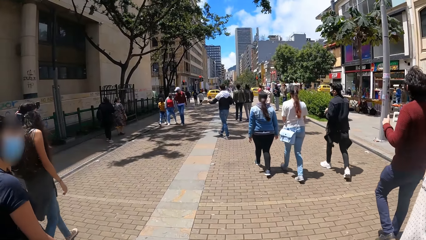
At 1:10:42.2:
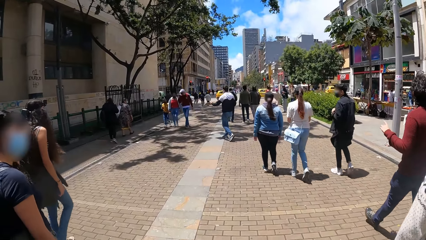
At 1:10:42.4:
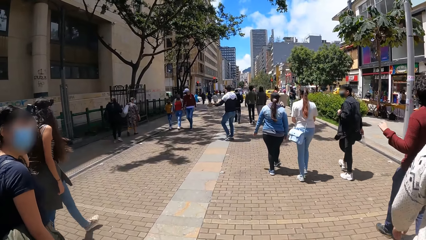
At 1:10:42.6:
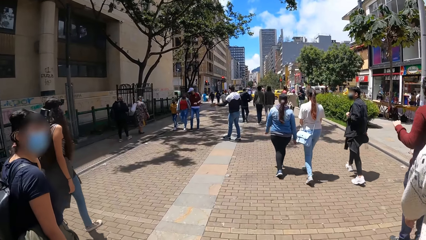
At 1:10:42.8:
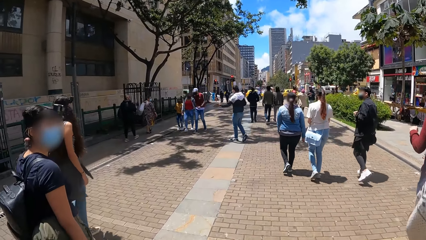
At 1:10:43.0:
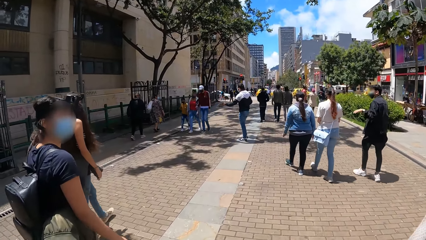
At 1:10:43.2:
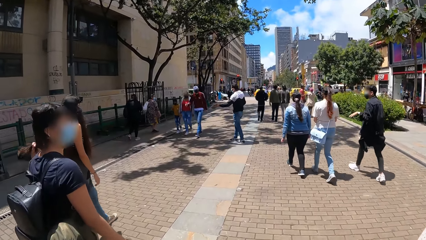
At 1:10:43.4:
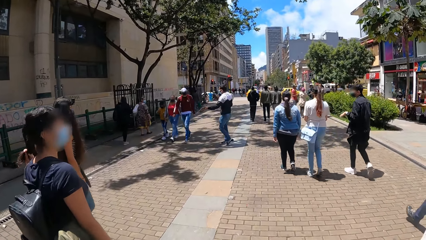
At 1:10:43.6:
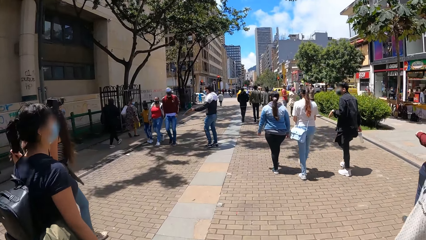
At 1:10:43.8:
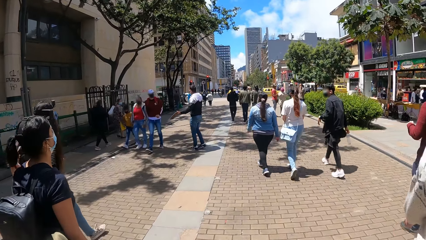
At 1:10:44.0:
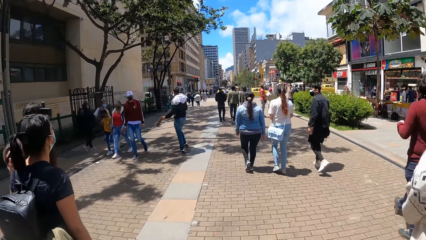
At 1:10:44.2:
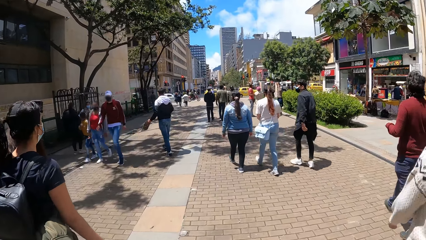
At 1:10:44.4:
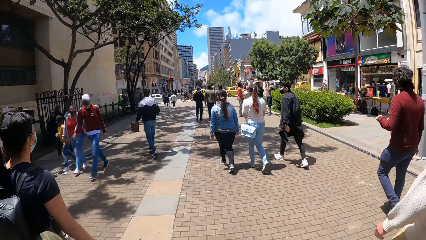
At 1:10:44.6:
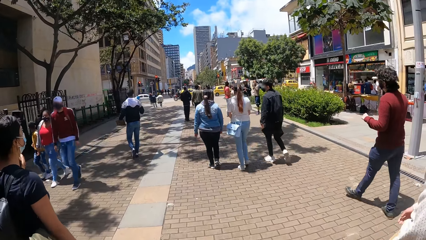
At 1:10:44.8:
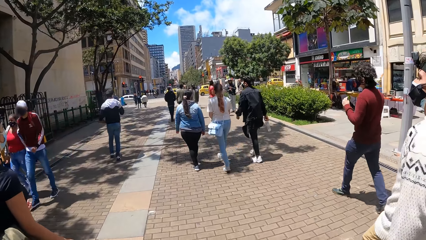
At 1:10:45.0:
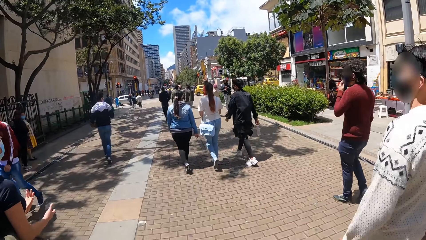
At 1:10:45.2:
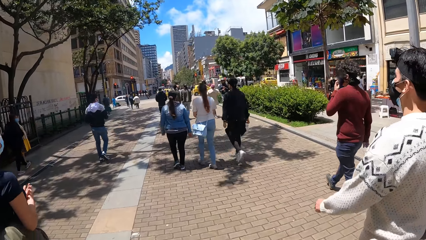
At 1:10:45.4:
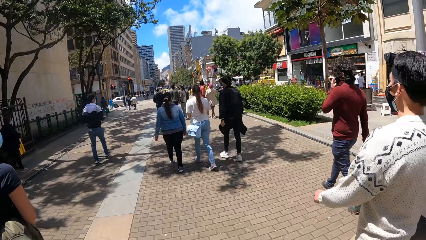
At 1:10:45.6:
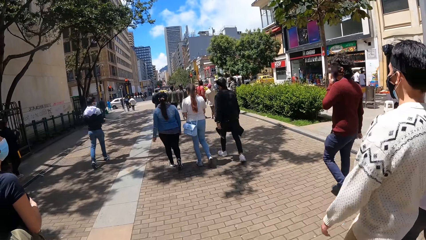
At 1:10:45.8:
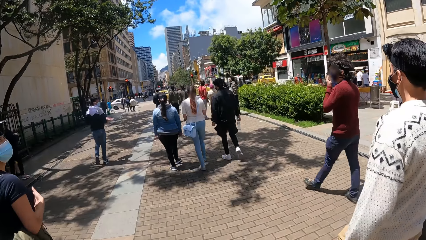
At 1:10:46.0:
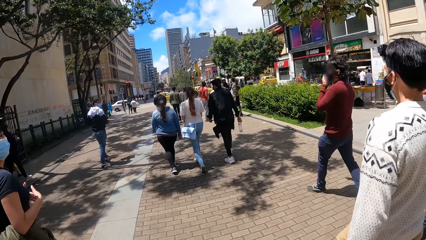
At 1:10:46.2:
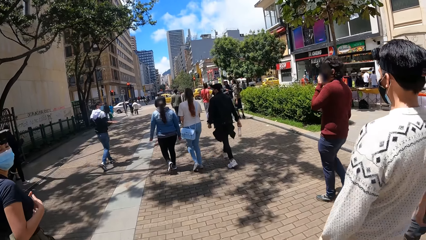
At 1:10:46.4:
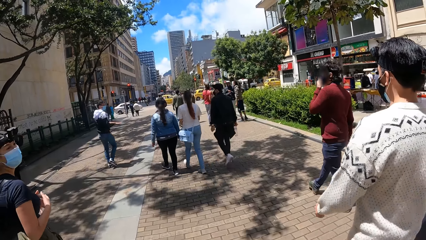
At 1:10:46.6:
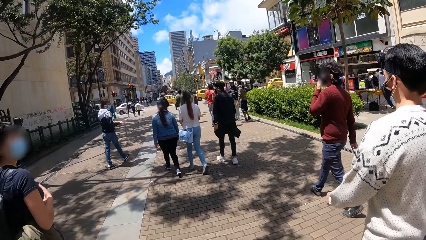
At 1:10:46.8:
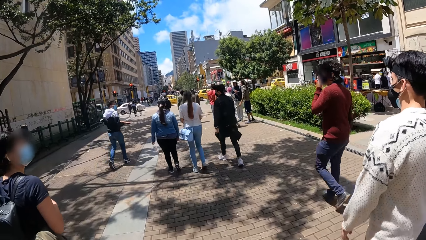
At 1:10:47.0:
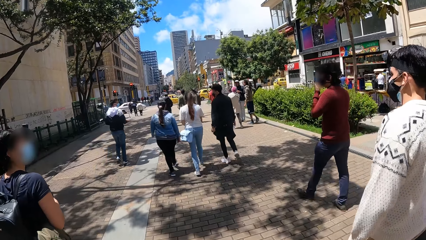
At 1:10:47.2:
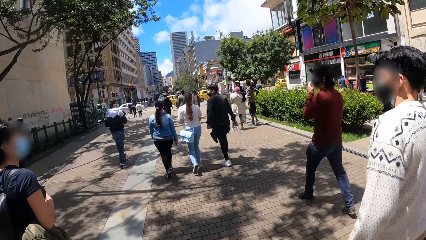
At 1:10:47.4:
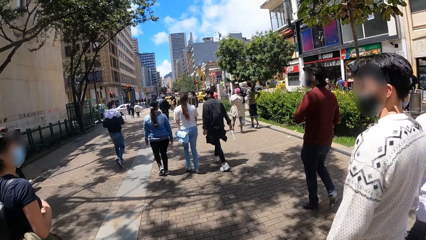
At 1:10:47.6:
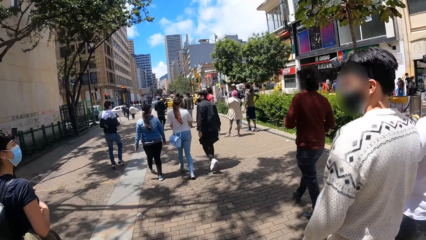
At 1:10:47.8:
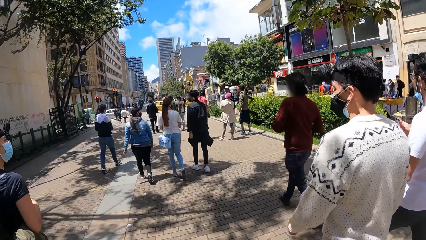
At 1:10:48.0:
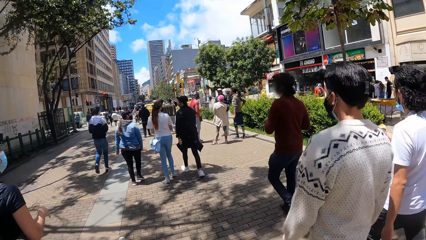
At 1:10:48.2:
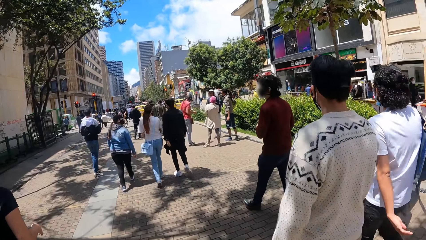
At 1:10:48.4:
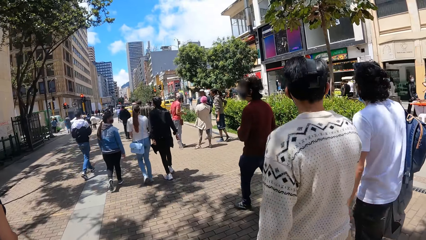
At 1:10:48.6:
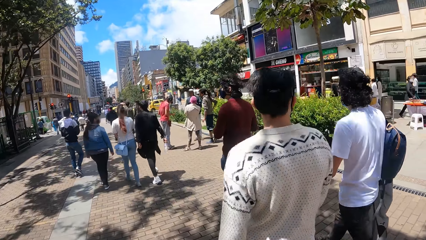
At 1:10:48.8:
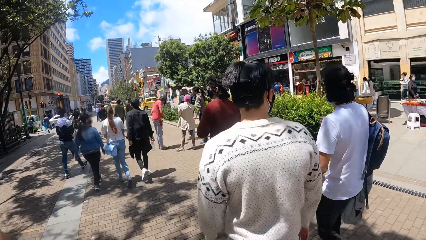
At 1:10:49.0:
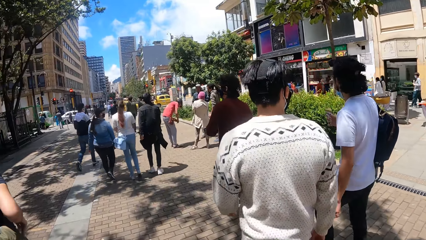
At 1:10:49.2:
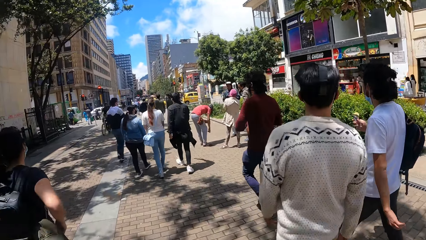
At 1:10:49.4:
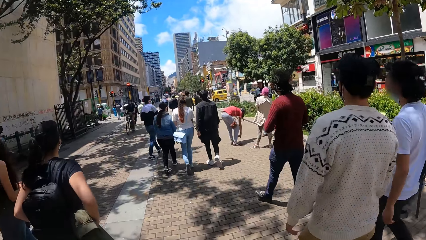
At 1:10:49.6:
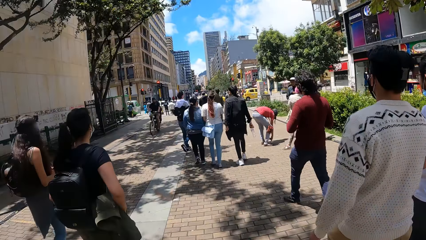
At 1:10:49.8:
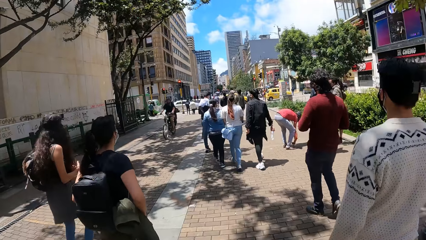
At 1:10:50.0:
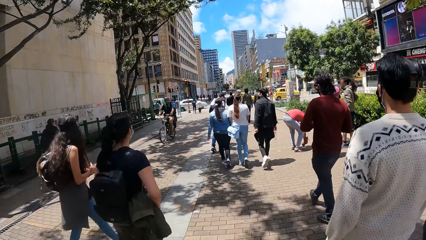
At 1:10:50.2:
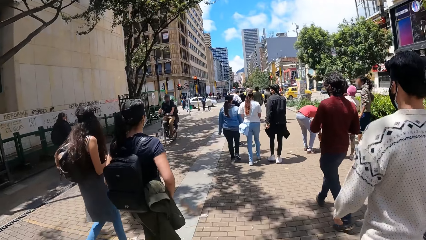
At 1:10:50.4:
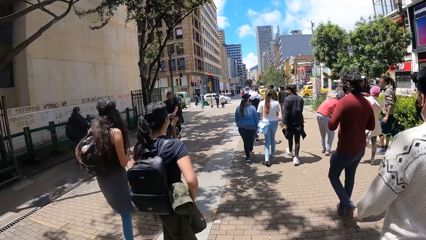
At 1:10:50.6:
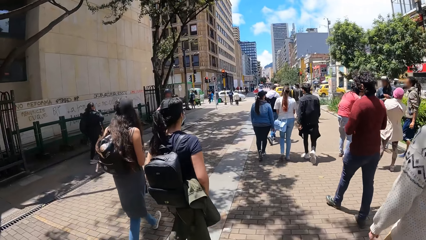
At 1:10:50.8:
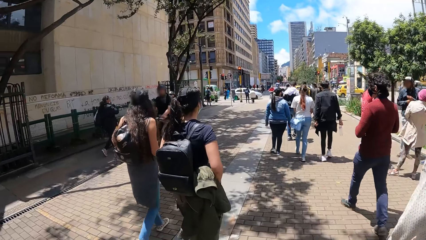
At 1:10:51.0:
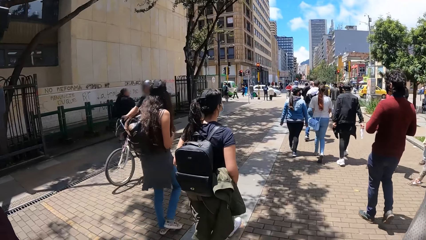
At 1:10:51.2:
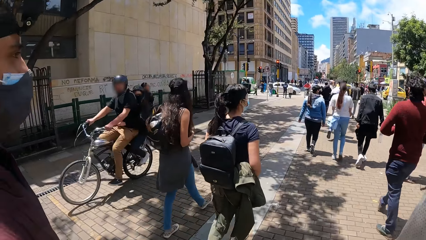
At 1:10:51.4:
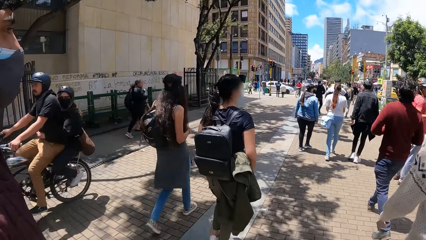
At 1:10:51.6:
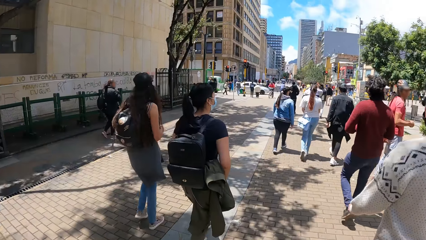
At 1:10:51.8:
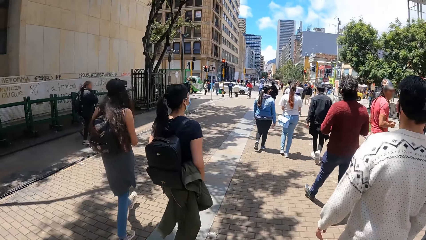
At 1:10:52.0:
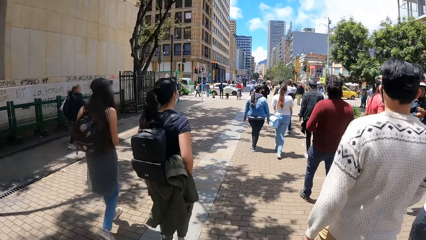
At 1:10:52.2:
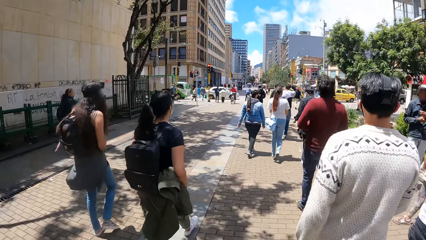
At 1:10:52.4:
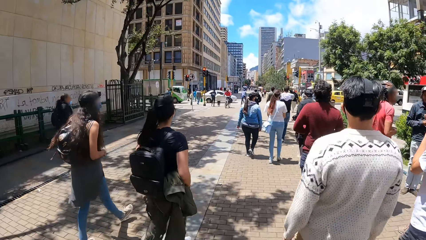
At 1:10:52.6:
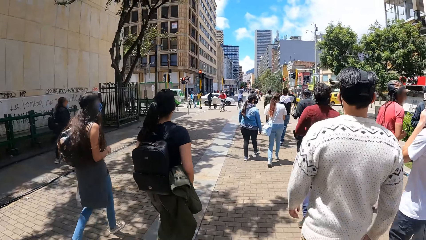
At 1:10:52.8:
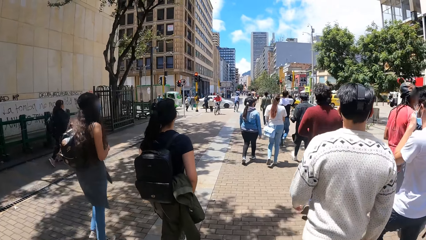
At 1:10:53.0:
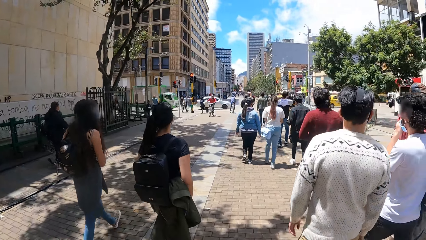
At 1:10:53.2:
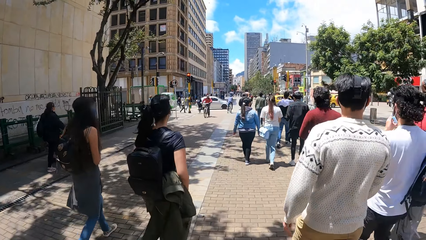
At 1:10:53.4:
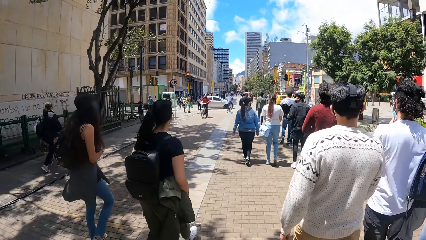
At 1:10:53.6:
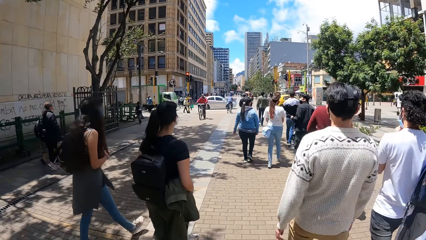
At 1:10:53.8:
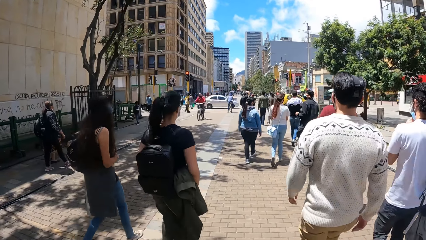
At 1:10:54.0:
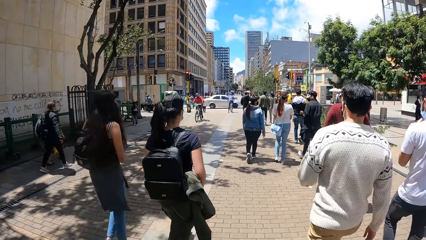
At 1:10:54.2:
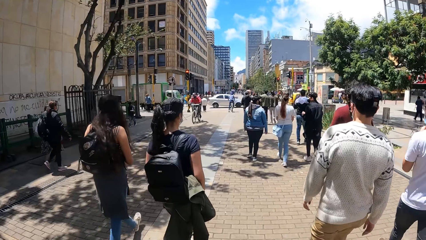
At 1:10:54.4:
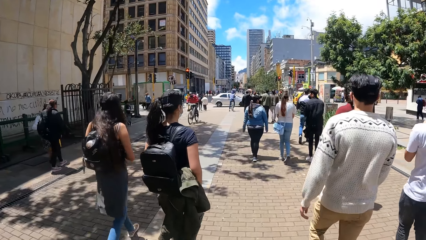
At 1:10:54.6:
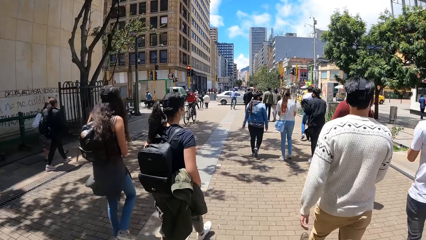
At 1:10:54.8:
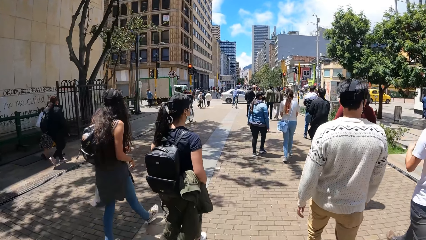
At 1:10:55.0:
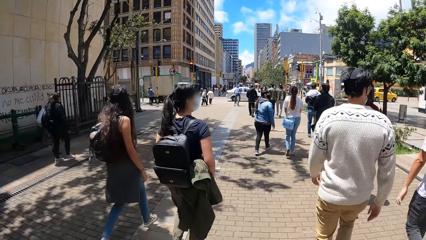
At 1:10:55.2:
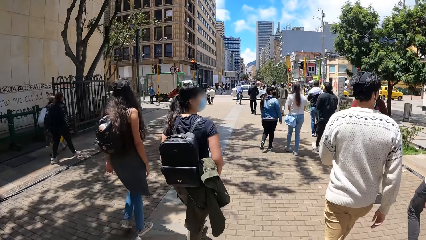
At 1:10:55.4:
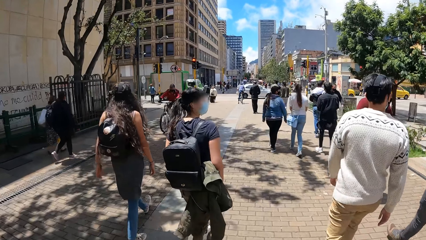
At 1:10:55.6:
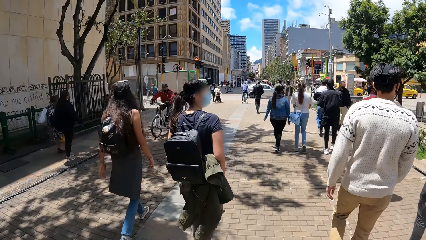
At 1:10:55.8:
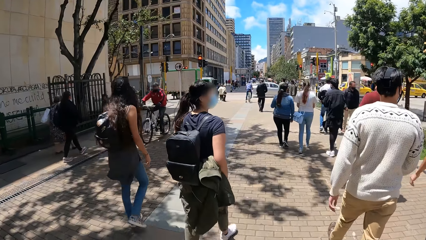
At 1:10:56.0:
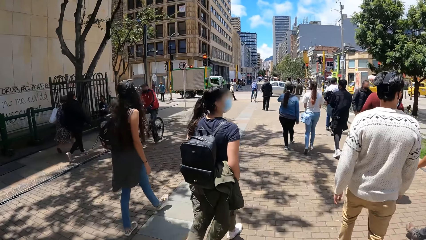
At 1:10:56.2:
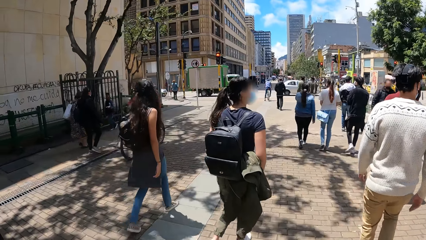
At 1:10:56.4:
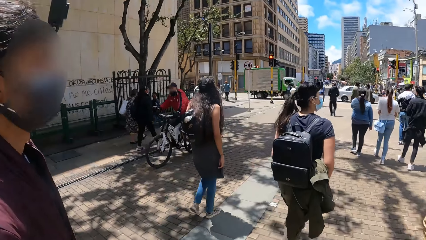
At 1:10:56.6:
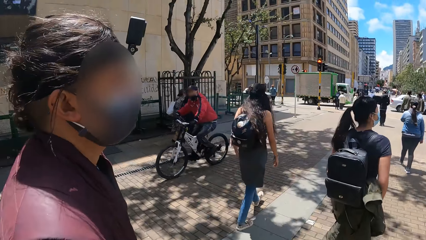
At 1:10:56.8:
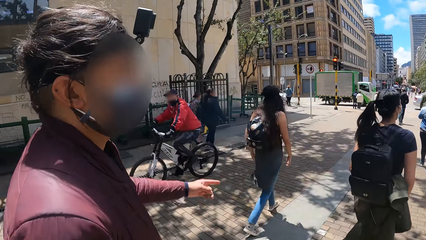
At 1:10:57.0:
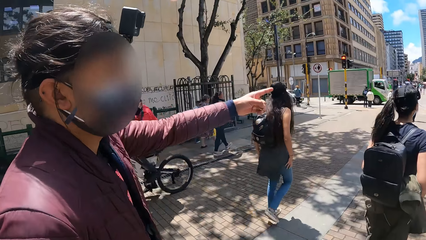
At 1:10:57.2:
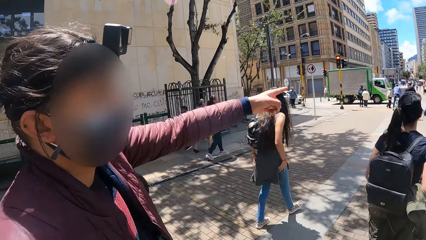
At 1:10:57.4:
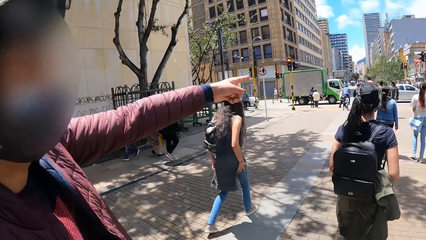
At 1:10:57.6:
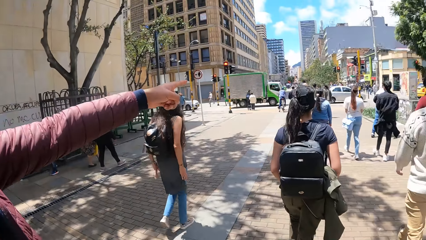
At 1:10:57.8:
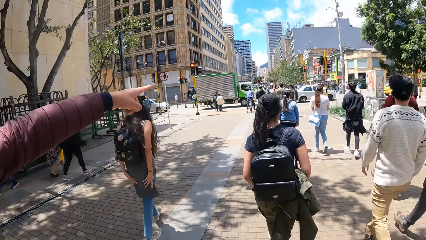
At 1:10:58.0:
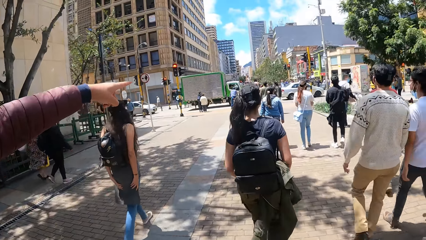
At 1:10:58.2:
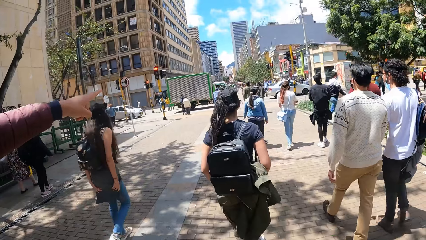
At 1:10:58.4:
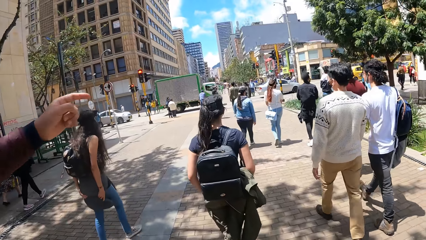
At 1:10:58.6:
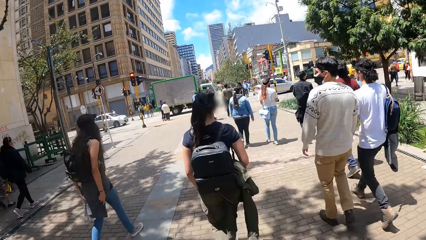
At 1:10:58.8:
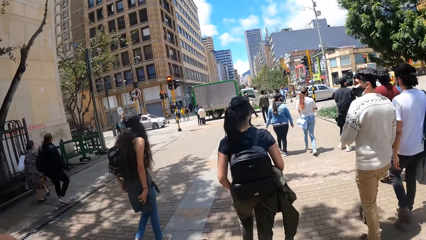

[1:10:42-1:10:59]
The camera wearer interacts with a woman. They walk in a crowded place.
